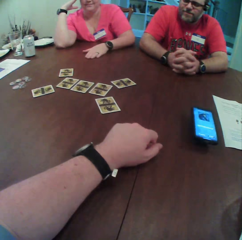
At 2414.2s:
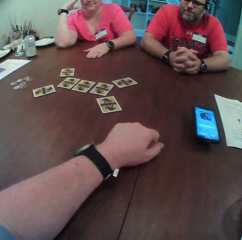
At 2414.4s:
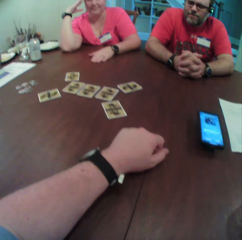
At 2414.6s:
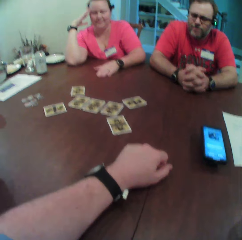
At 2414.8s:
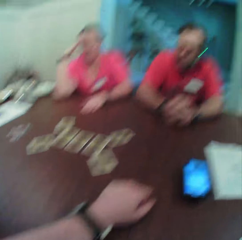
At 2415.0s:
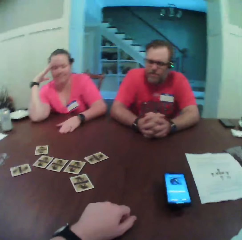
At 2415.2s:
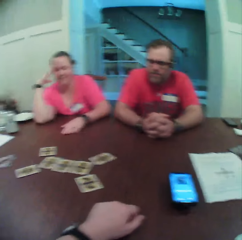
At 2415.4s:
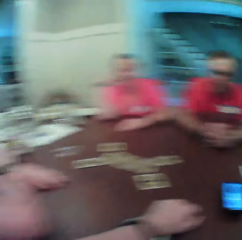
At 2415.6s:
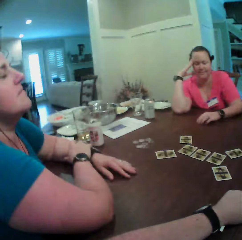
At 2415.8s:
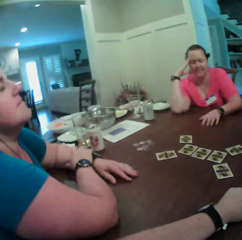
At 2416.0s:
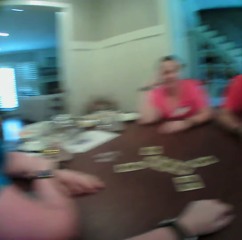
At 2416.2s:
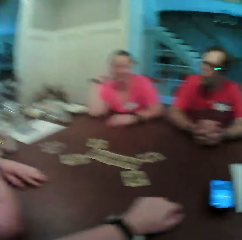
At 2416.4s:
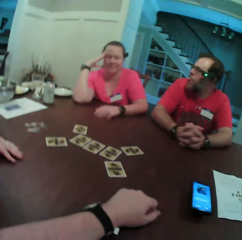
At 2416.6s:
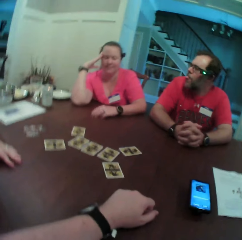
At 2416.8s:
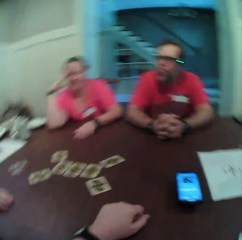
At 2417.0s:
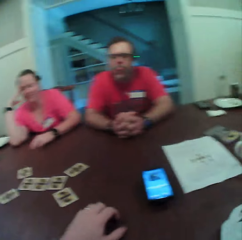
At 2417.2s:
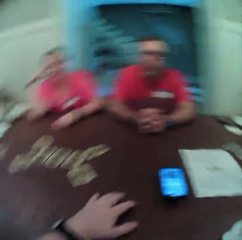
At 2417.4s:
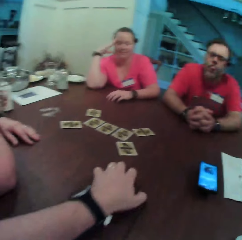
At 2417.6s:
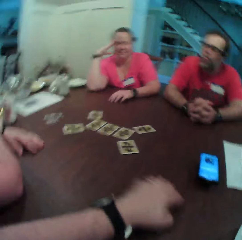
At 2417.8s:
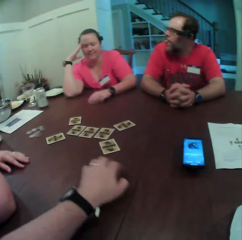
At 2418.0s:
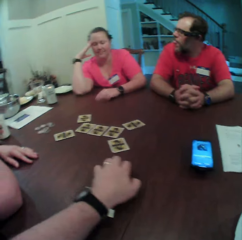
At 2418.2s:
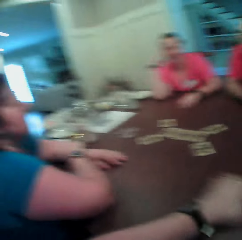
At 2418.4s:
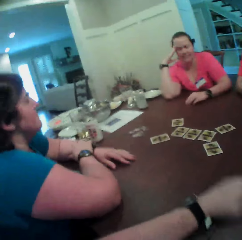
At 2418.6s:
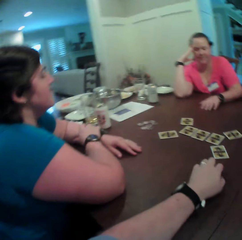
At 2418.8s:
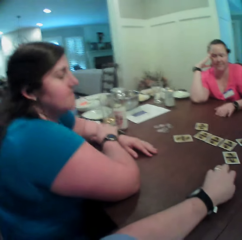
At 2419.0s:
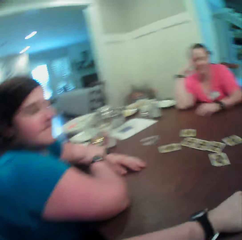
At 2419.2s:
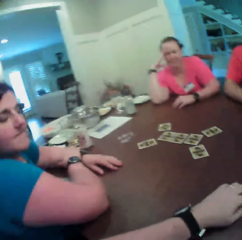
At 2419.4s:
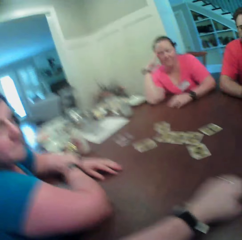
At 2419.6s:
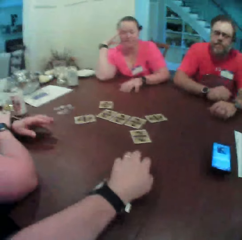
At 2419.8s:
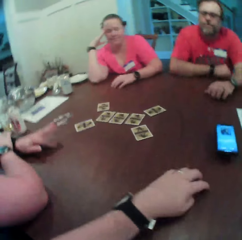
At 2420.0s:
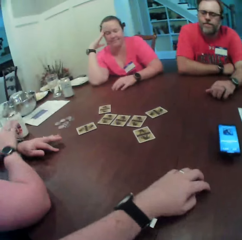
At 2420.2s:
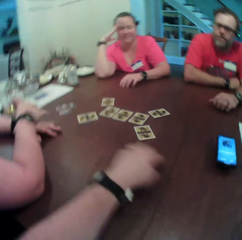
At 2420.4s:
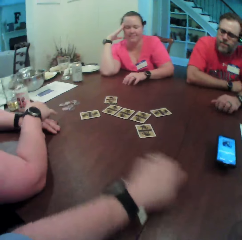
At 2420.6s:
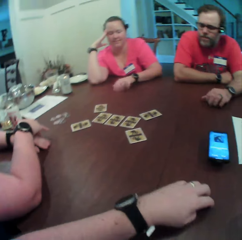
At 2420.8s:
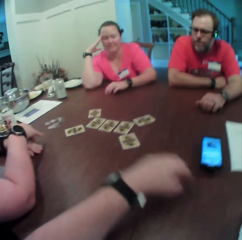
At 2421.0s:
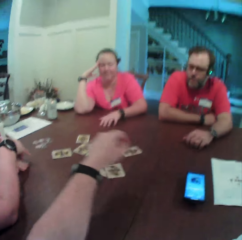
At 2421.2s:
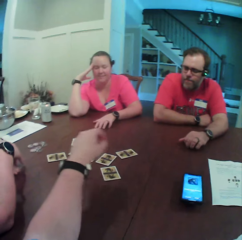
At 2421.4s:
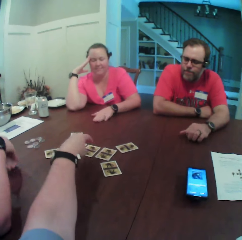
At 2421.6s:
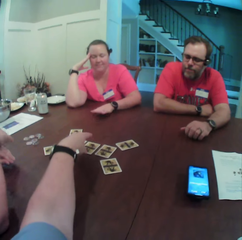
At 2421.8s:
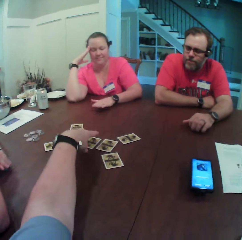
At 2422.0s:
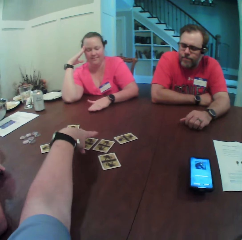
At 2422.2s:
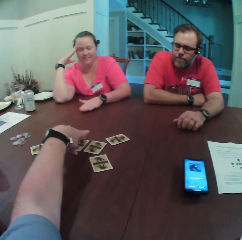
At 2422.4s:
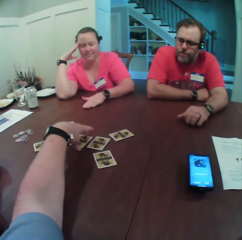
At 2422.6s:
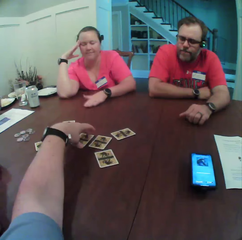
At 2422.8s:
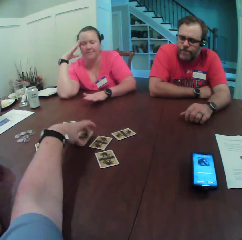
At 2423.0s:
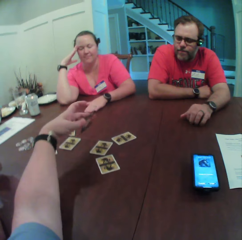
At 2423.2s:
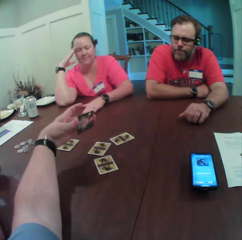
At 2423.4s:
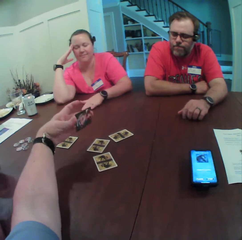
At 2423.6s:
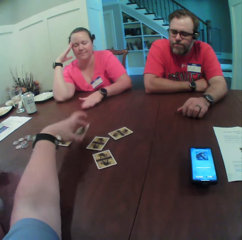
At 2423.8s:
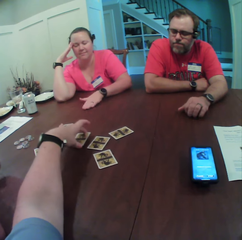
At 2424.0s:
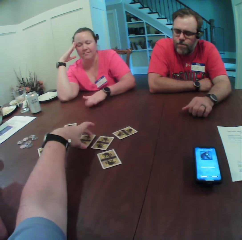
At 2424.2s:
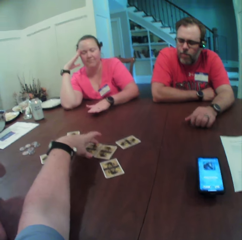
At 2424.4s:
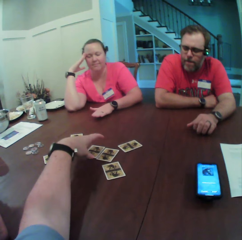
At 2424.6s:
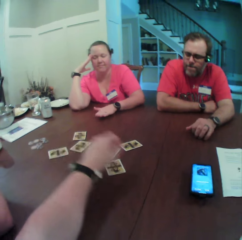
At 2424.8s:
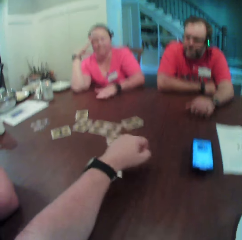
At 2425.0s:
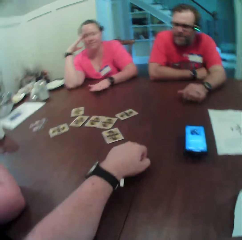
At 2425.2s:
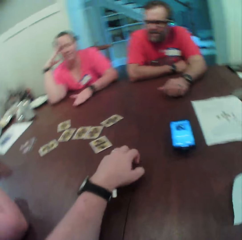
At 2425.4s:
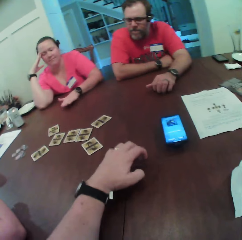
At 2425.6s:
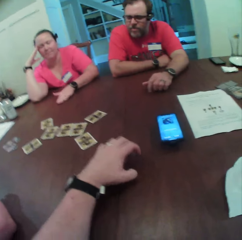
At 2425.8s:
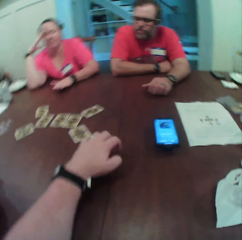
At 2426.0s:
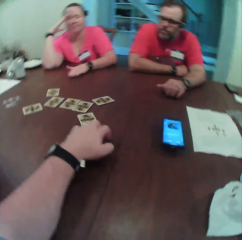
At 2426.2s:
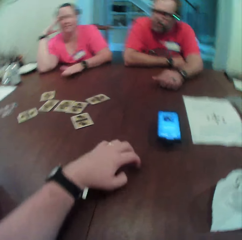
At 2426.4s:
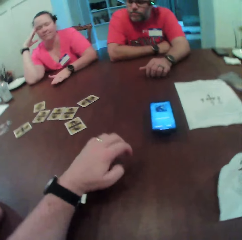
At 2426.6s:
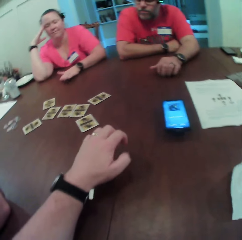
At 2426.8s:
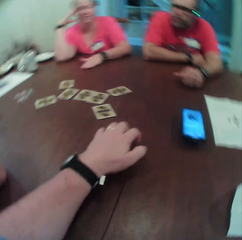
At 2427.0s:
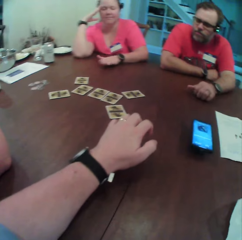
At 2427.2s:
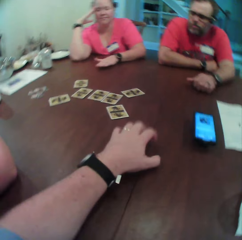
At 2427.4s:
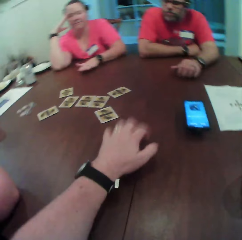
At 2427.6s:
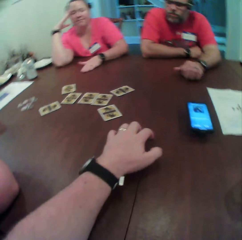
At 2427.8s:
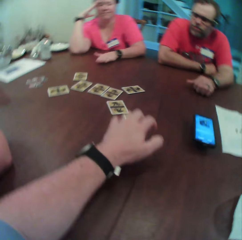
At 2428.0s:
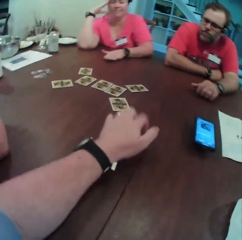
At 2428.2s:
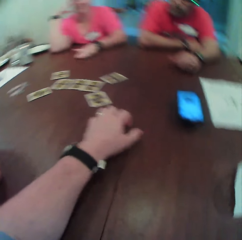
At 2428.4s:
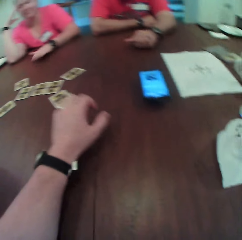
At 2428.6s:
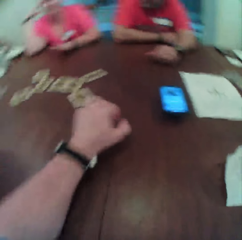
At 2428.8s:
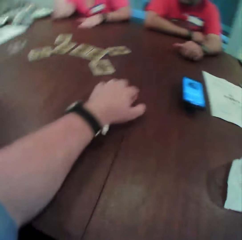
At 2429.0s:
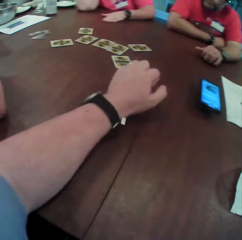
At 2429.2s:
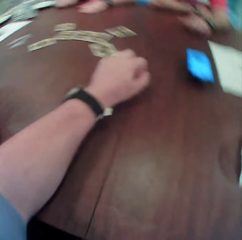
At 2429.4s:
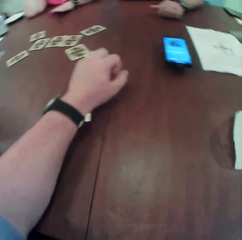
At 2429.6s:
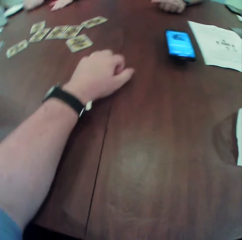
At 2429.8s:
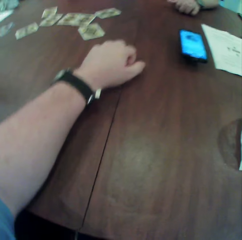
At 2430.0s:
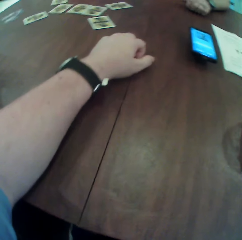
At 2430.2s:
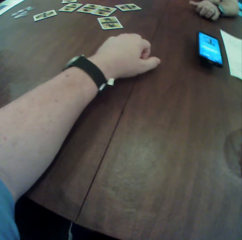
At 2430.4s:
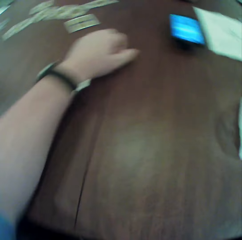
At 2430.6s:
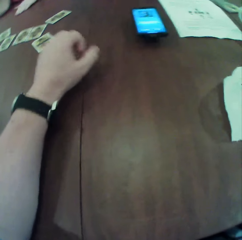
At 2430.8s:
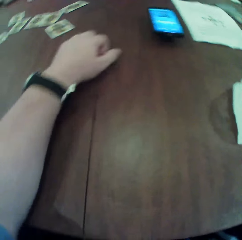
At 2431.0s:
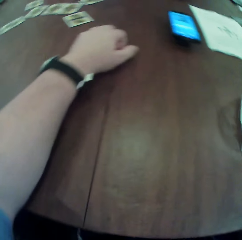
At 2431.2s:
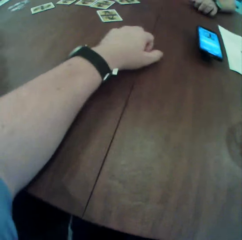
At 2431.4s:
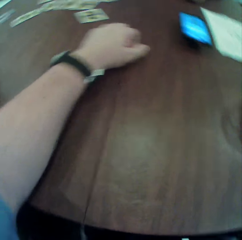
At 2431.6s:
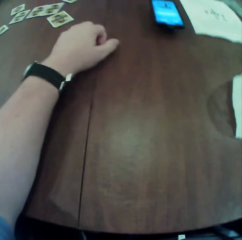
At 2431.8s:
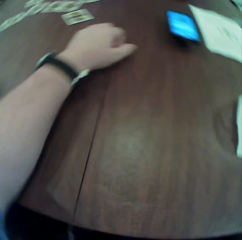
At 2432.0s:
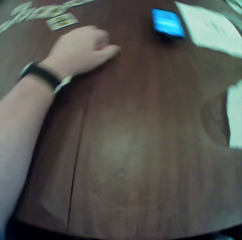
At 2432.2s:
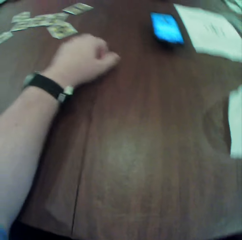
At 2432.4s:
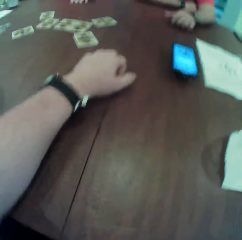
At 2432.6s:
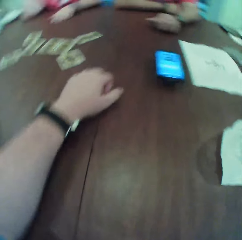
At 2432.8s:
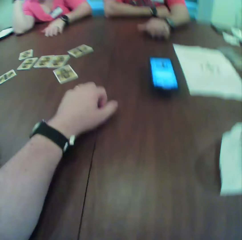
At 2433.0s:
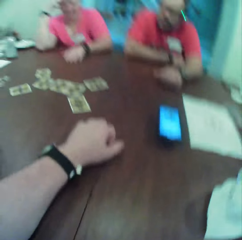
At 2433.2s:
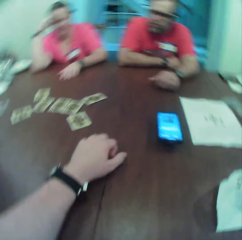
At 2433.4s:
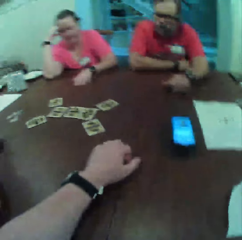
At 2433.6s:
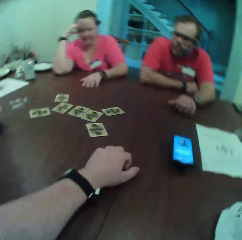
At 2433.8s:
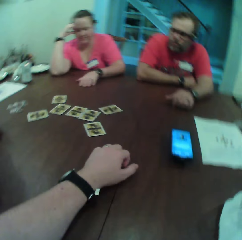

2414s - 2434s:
The camera wearer turns his head. A man moves his head around. The man moves his left hand. The camera wearer moves his left hand on the table. He rubs his hand on the table. The man moves his fingers on the table. The camera wearer picks up a card on the table with his left hand. He opens the card in his left hand. He drops the card in his left hand on the table. He beats the table with his left hand. The man taps the table. The camera wearer turns his head.

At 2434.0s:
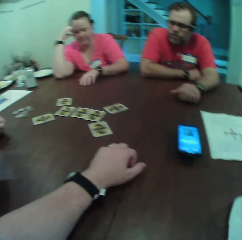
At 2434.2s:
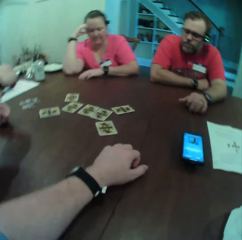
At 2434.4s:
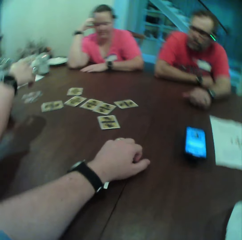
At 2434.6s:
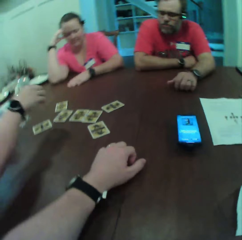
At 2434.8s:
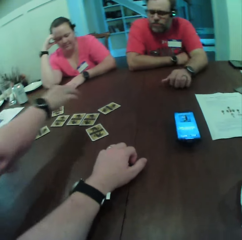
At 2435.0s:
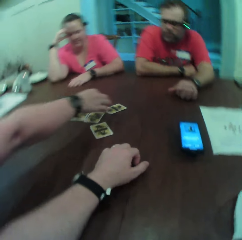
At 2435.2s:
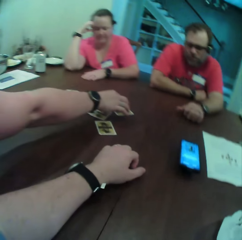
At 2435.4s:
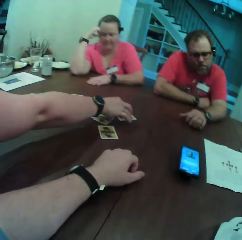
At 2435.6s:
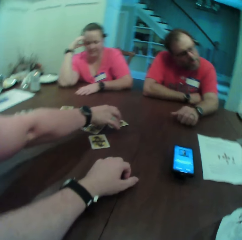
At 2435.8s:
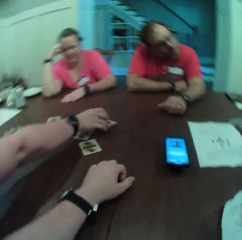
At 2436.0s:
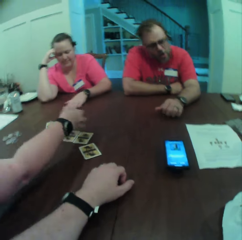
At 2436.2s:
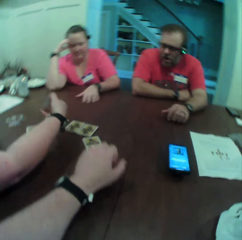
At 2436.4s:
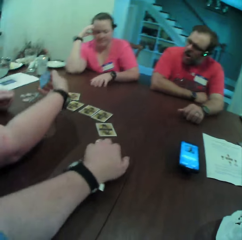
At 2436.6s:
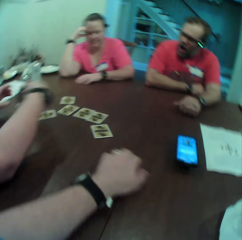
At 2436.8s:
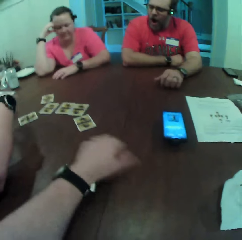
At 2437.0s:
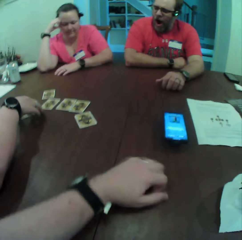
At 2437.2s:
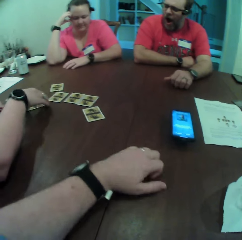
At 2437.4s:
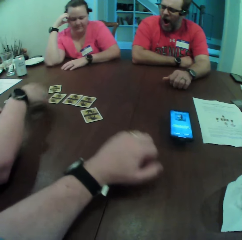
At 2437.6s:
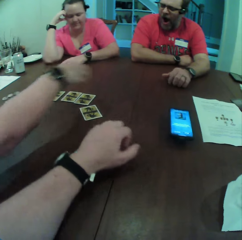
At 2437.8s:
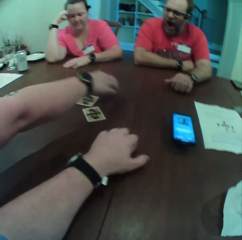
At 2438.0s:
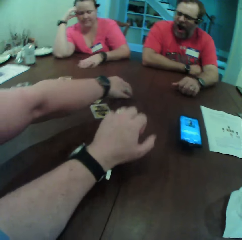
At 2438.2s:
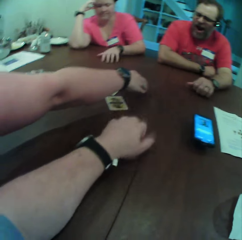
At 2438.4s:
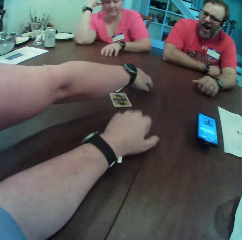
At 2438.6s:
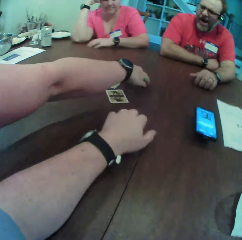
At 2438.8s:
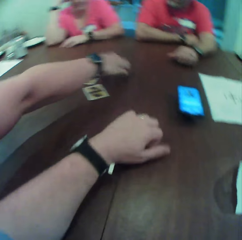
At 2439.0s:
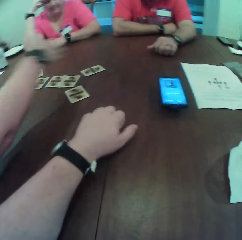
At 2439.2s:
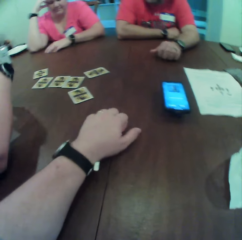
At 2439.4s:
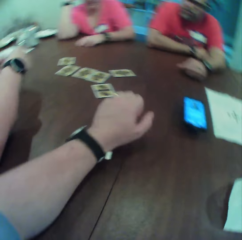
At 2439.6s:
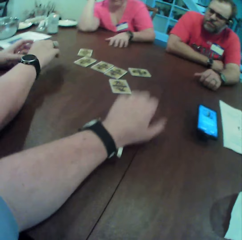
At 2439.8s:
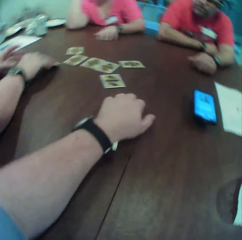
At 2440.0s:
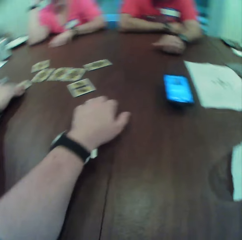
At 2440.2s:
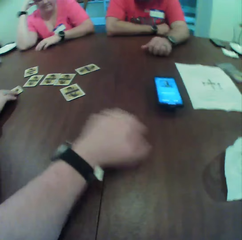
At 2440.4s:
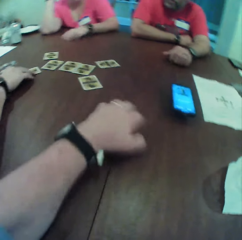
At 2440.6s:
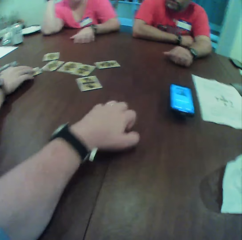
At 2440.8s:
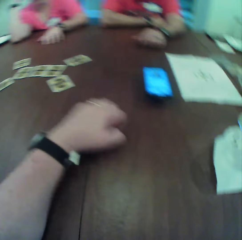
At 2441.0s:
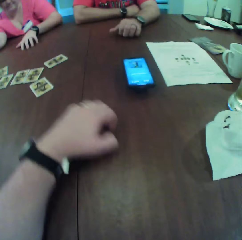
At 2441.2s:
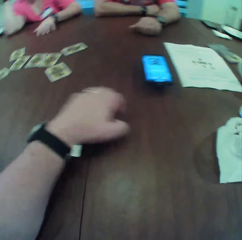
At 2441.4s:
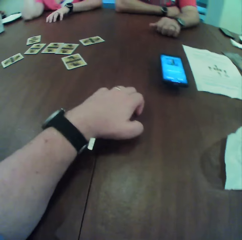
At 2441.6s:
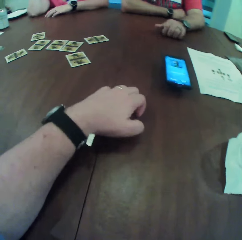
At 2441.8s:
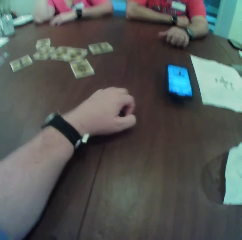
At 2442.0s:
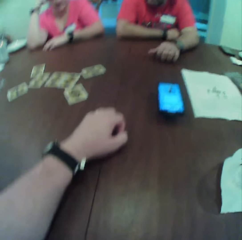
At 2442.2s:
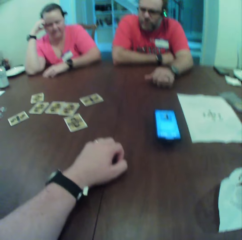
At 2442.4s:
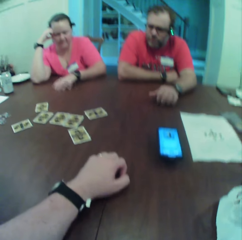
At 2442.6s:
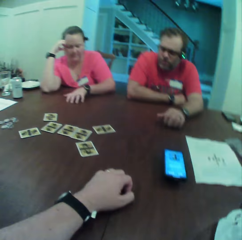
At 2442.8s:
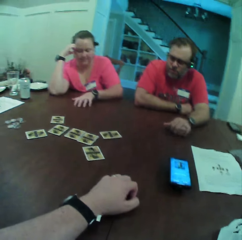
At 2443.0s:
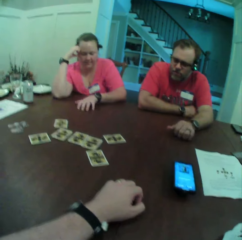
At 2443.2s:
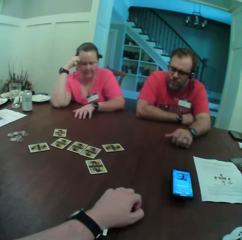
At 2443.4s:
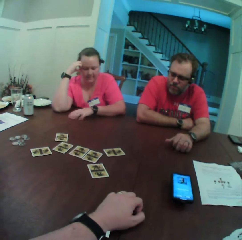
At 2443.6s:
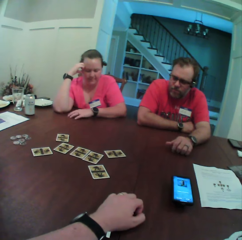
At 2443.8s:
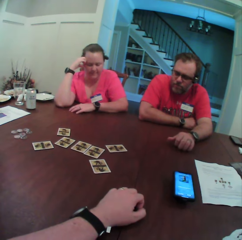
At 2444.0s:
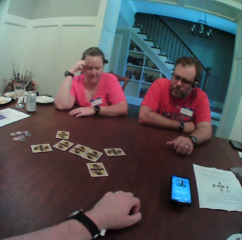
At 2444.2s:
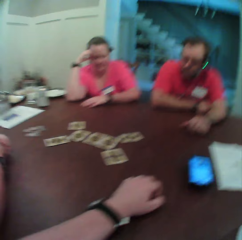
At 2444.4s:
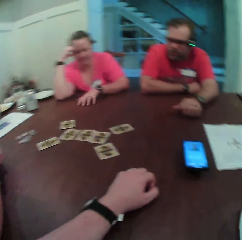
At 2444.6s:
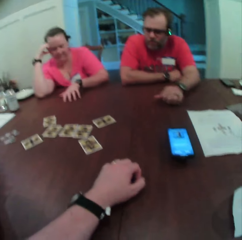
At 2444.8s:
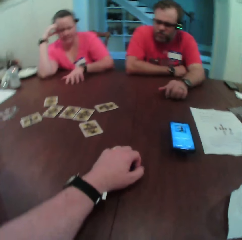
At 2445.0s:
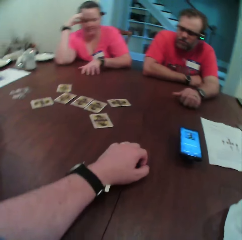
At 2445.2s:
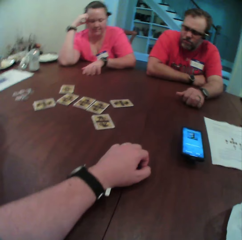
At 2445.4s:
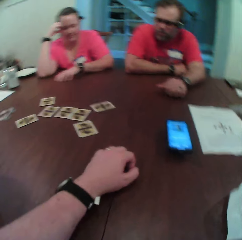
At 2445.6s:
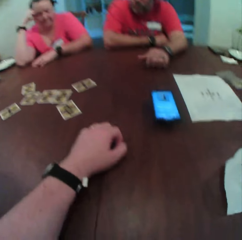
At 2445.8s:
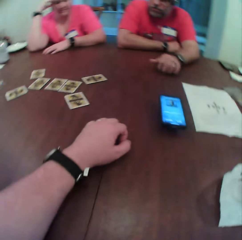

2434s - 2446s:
A person picks up a card. A woman moves two cards on the table with her right hand. The person passes the card to the left hand. The camera wearer moves their hand on the table. The person picks up the card and drops the card on the table. Another person moves a hand.
